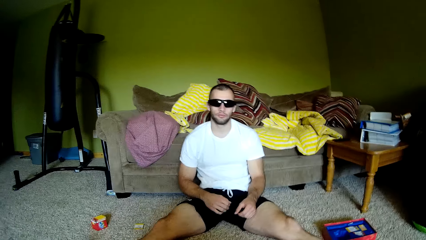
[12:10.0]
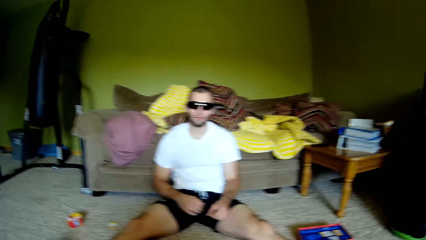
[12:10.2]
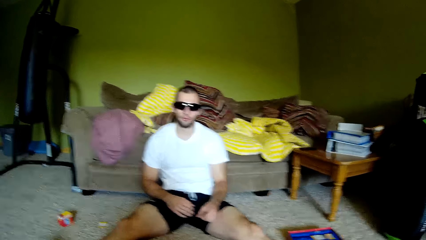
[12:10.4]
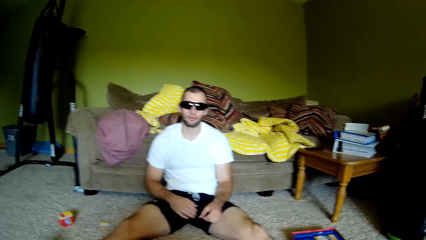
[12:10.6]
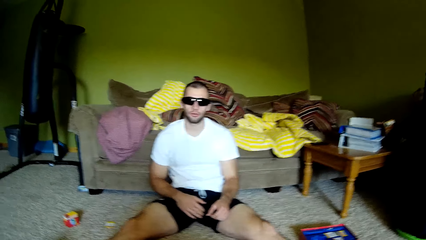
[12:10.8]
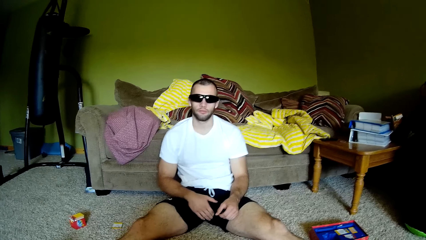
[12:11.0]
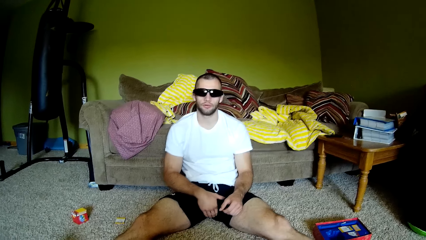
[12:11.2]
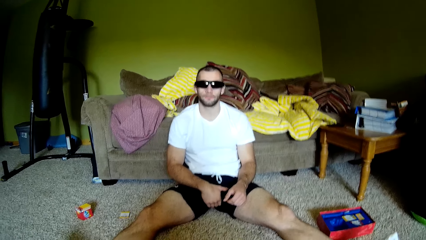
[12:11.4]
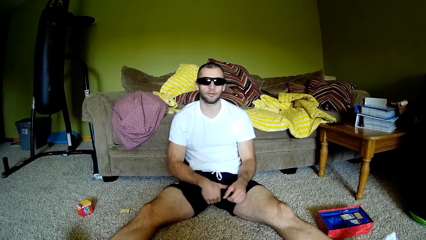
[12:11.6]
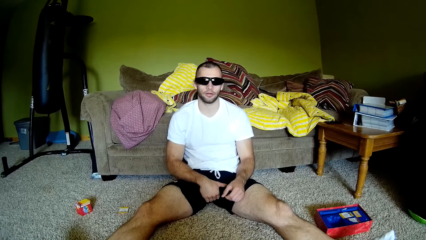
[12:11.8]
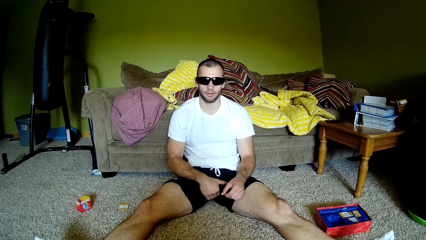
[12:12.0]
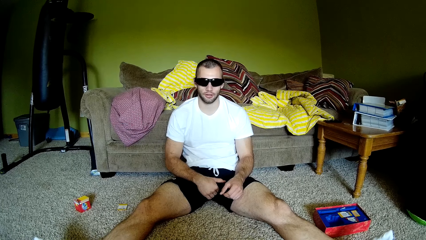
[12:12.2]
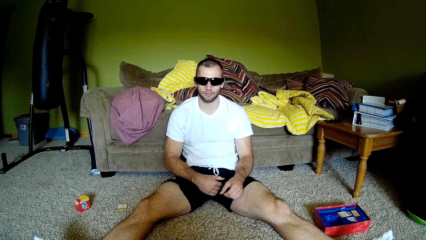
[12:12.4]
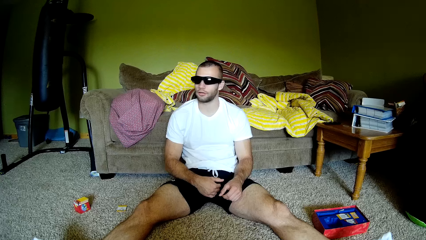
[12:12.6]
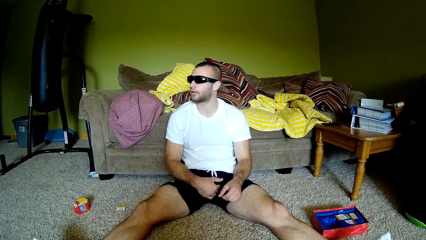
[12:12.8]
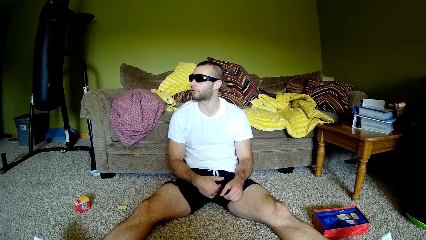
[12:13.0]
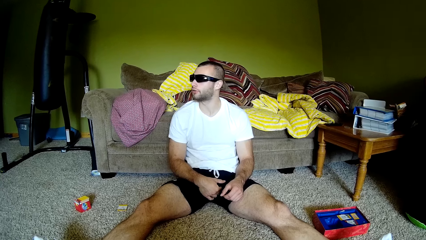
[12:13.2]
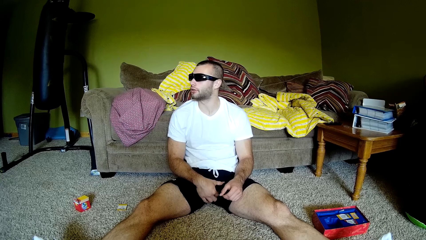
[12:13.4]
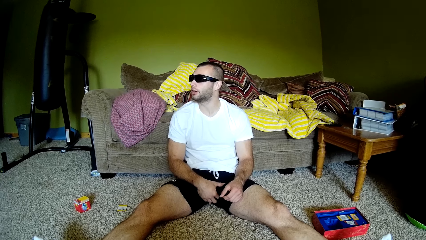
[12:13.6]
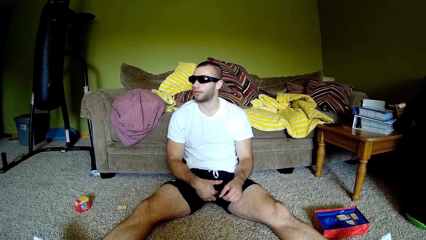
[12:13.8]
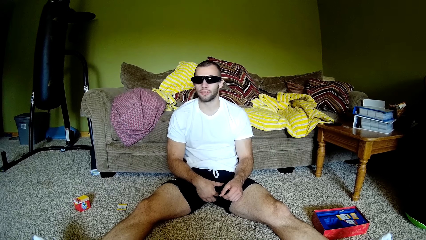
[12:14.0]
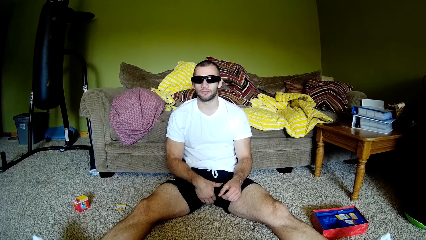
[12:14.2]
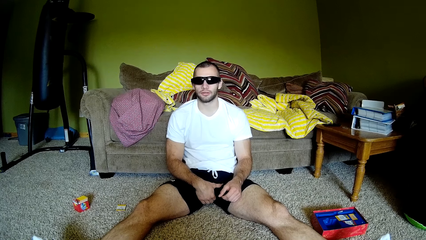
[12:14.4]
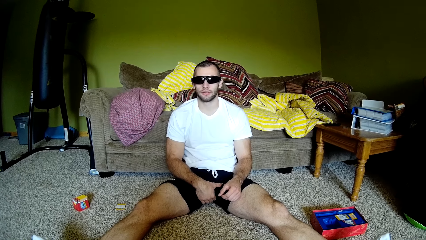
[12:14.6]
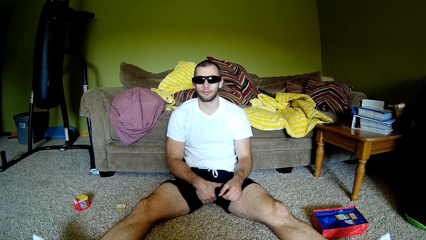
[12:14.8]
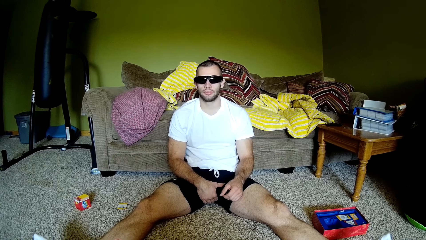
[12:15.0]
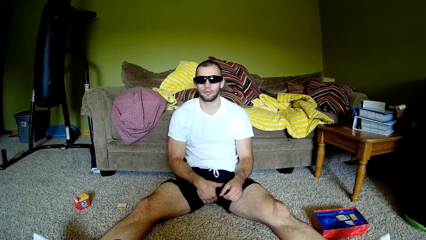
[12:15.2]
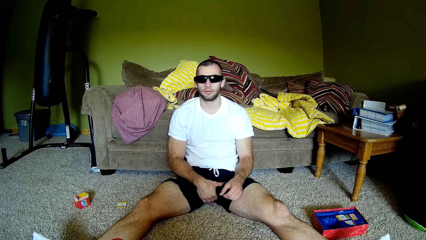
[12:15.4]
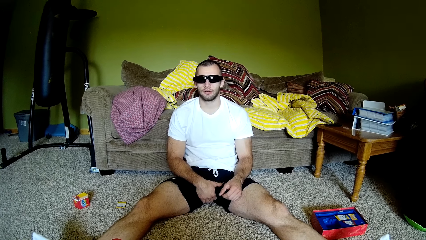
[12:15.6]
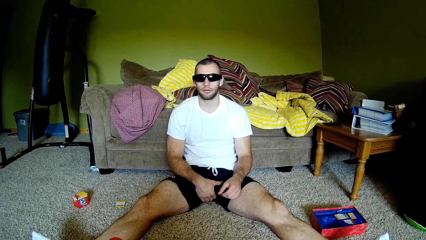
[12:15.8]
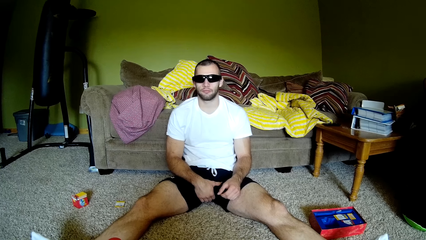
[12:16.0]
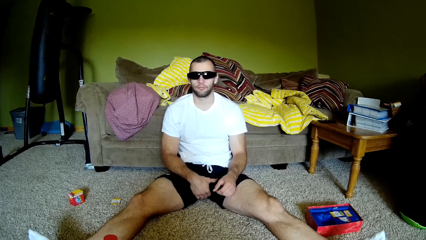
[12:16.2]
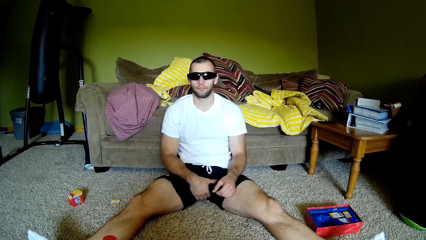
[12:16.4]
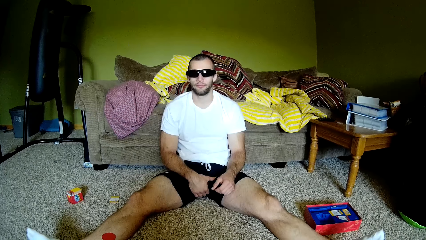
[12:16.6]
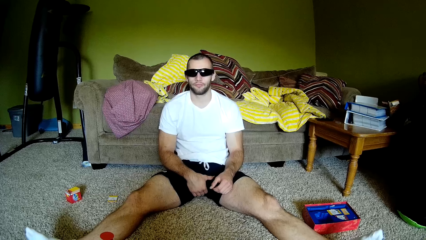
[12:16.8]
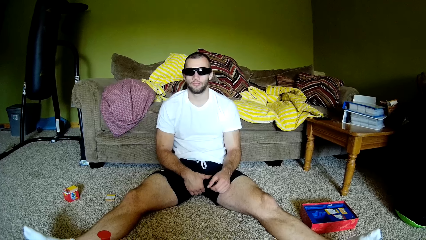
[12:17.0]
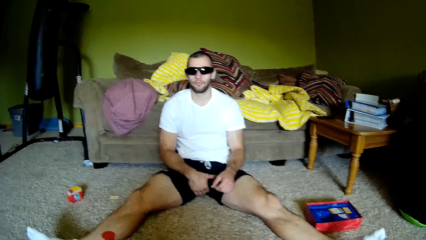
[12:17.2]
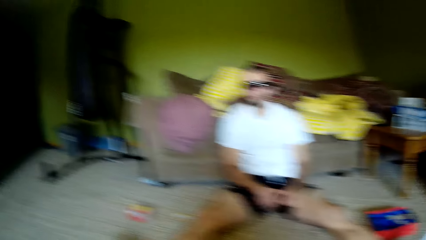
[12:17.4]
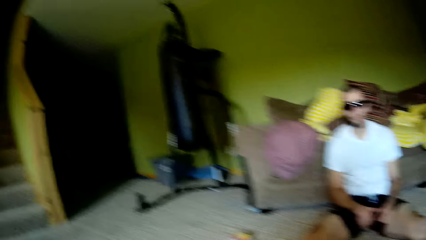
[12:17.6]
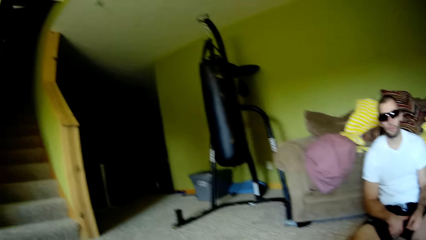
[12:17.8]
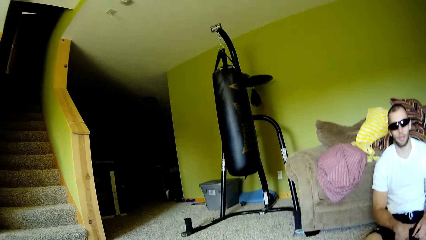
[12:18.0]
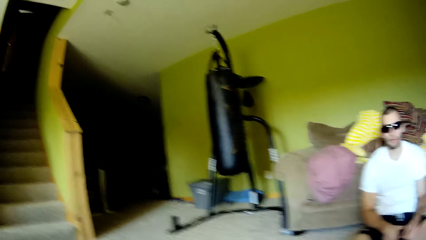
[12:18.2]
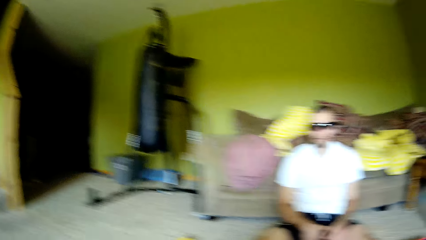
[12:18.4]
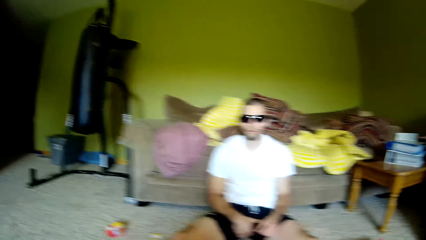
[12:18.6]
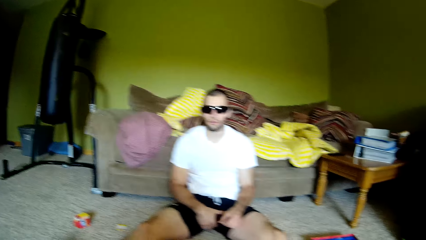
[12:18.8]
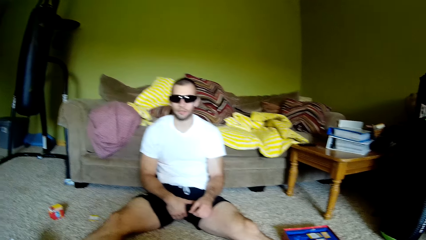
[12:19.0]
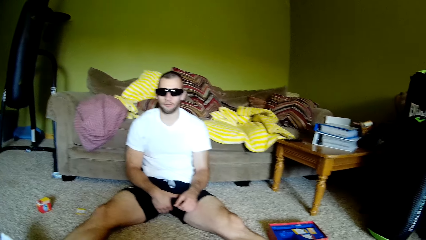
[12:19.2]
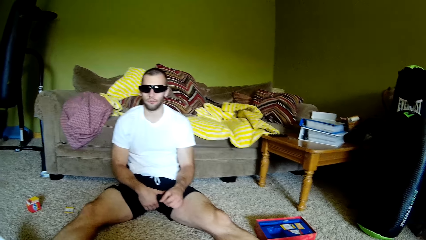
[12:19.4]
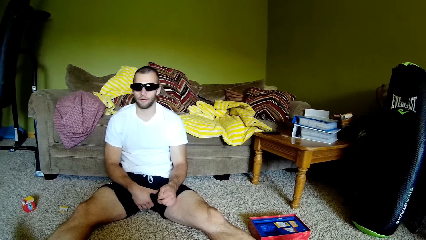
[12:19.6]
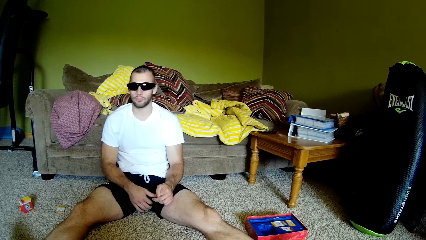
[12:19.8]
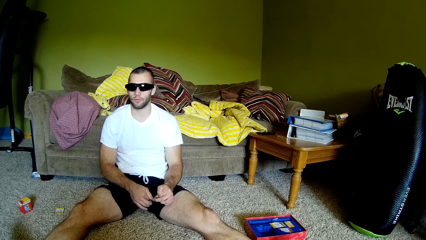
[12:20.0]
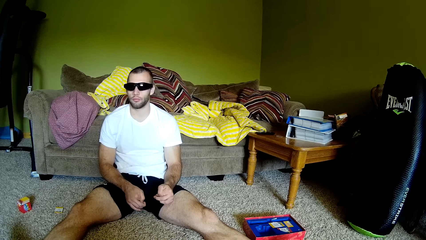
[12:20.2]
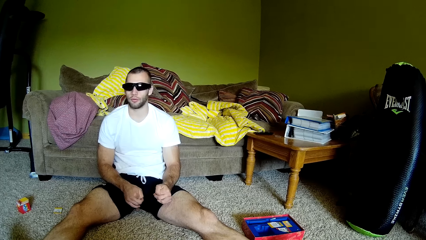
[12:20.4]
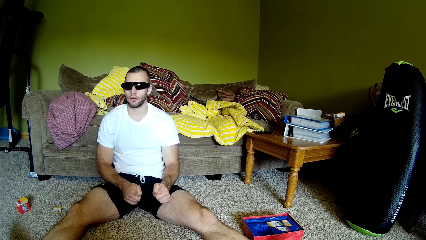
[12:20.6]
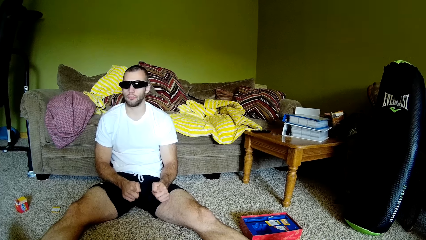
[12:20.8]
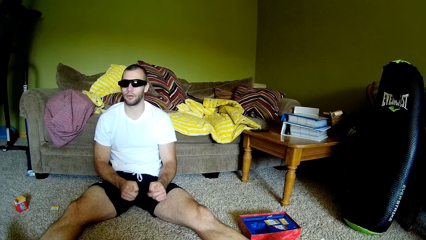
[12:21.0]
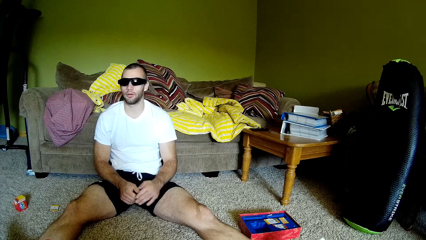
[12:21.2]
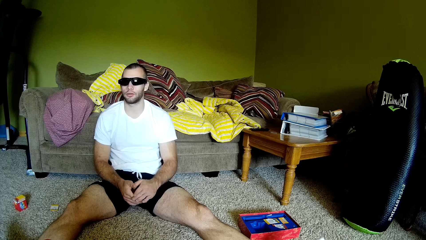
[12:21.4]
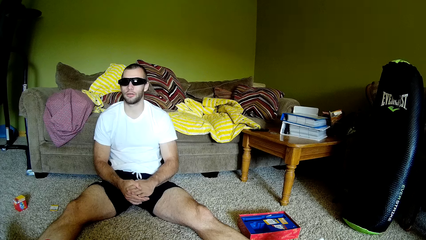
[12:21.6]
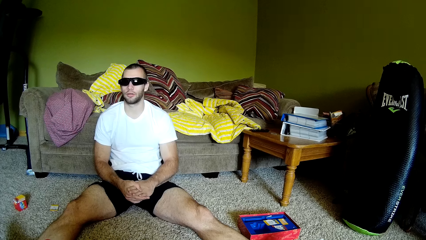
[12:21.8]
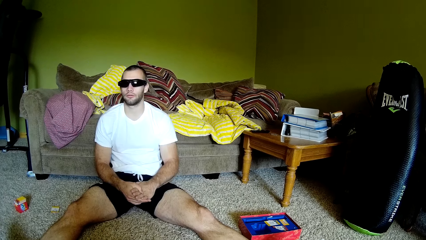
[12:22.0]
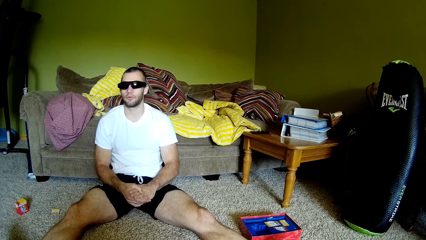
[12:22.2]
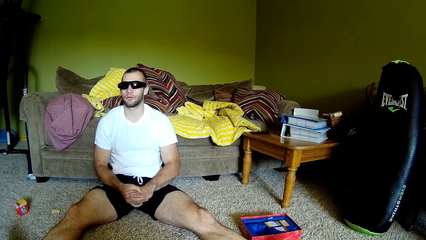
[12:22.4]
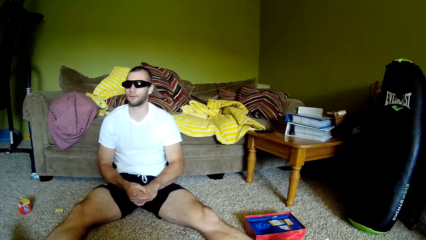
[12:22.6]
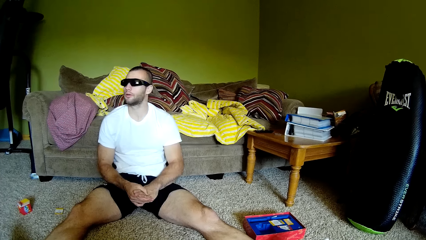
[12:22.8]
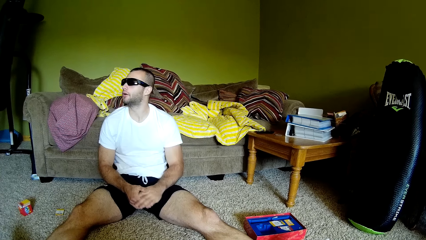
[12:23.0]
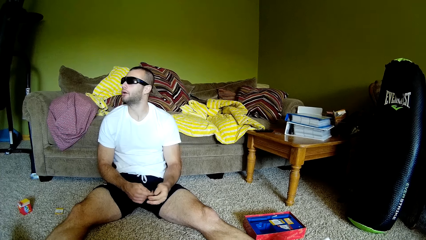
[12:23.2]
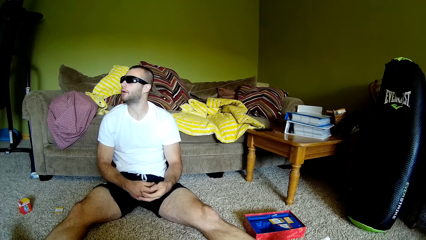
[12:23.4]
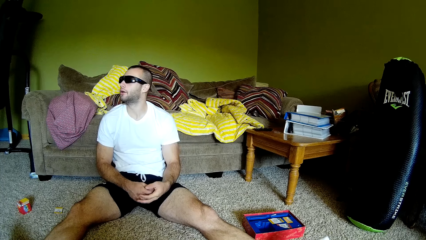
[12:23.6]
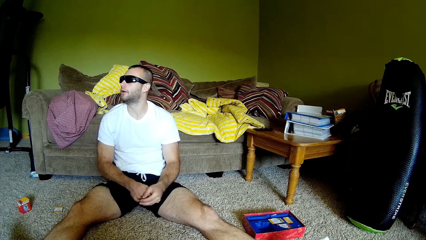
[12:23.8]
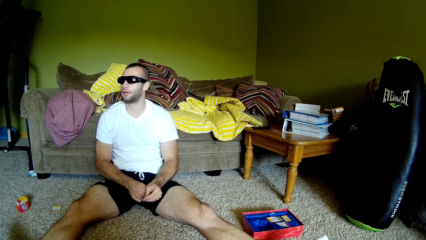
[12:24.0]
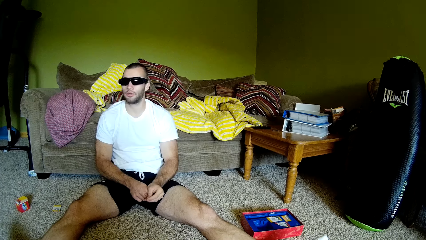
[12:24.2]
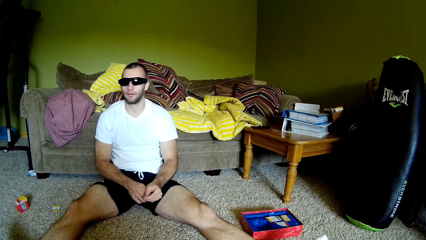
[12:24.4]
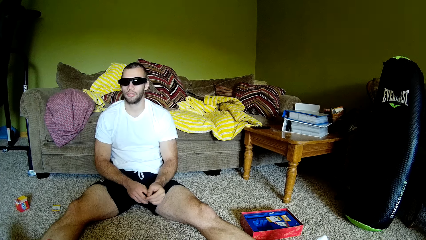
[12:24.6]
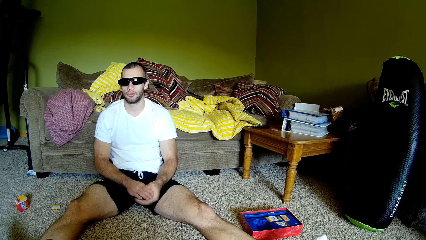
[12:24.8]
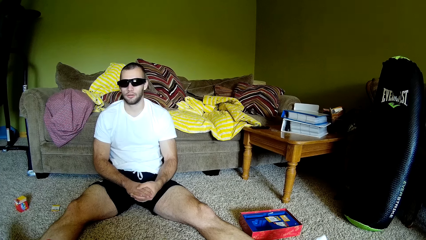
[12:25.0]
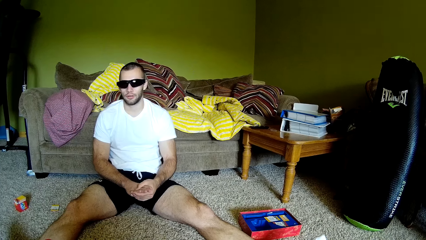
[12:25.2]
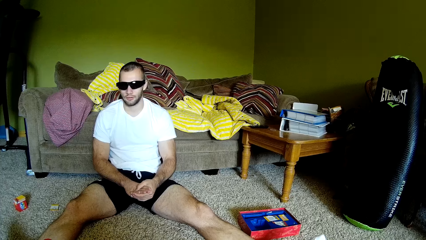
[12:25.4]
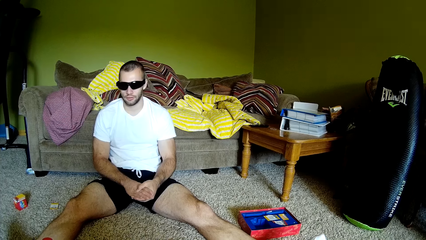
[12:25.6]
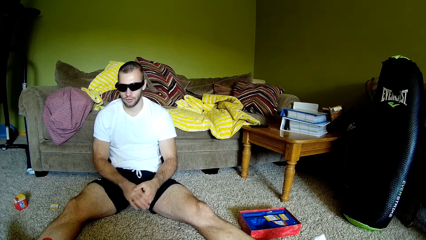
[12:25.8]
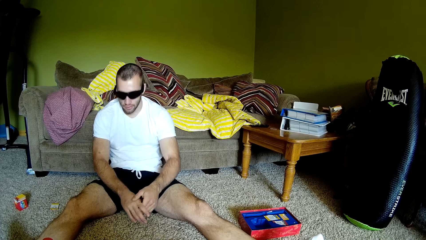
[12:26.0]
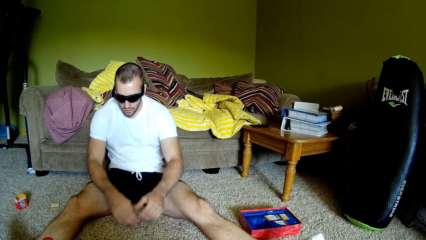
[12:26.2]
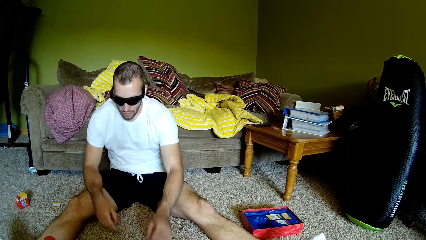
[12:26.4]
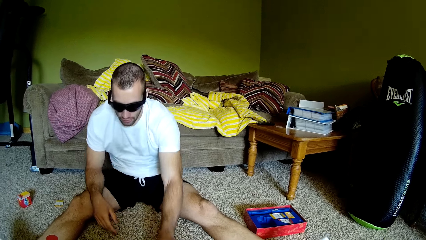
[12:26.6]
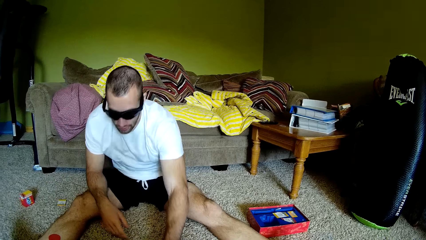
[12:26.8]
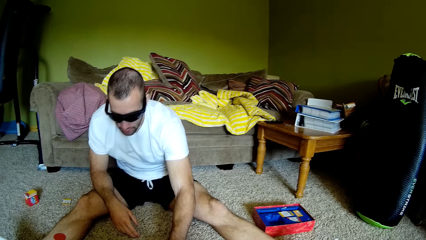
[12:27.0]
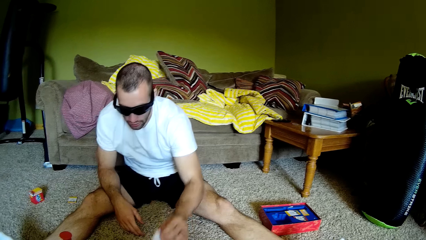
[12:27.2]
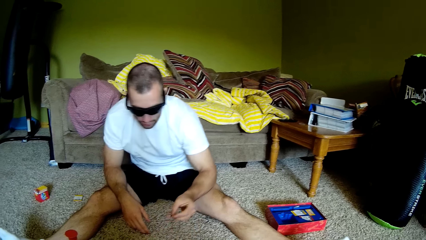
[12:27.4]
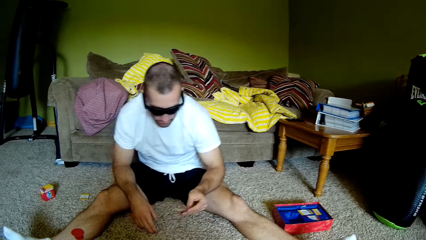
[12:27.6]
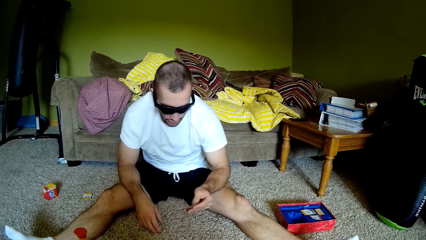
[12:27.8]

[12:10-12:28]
A man speaks to the camera wearer. The camera wearer speaks to the man. They look around the house. The man holds his hands. The camera wearer whistles in the room.
